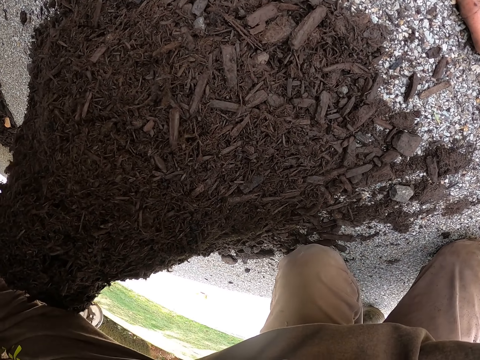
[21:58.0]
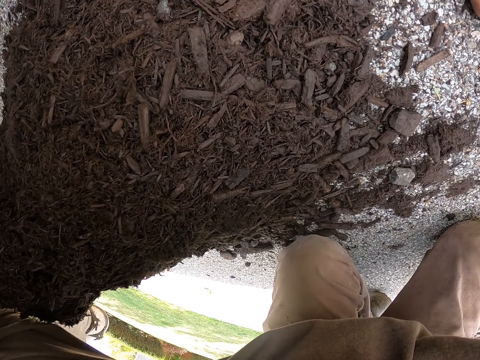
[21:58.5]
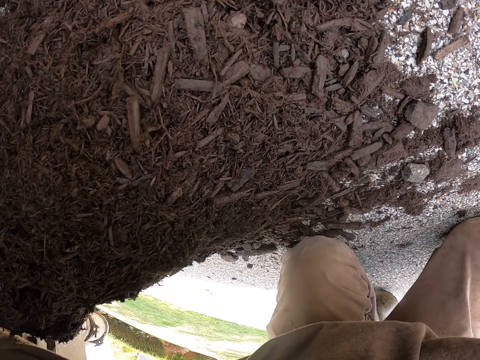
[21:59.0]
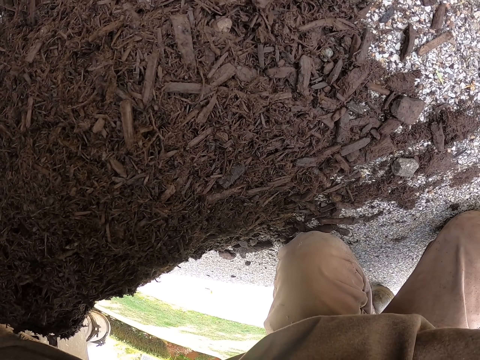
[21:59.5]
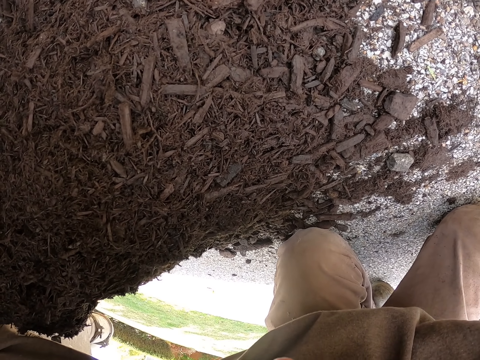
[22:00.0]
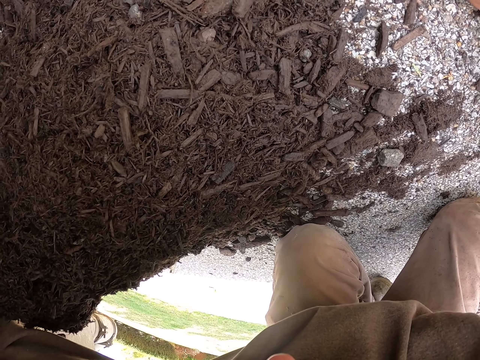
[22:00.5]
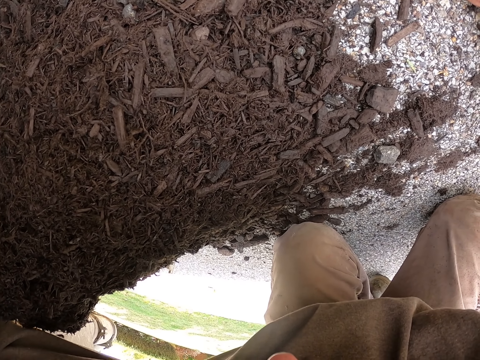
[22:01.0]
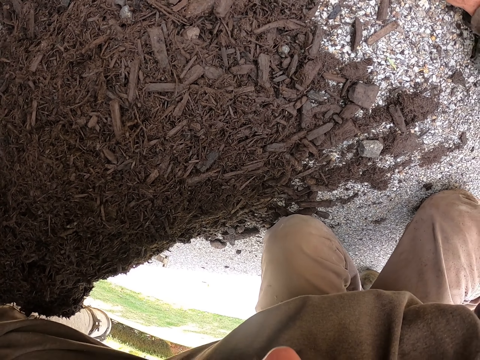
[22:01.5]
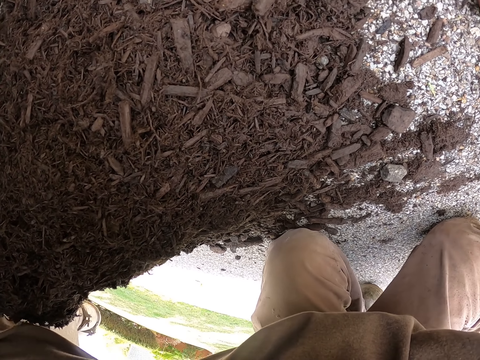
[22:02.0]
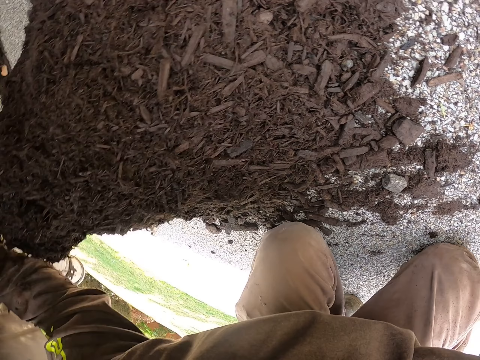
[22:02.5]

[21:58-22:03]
The camera wearer stares at the coal. He removes coal from the vehicle with his hand.

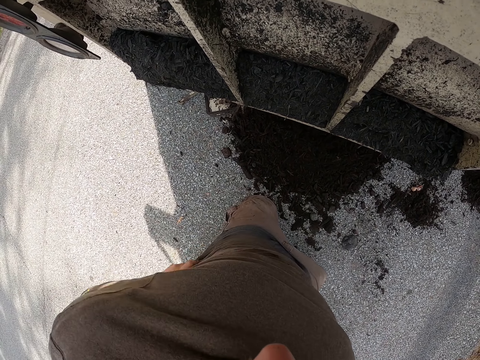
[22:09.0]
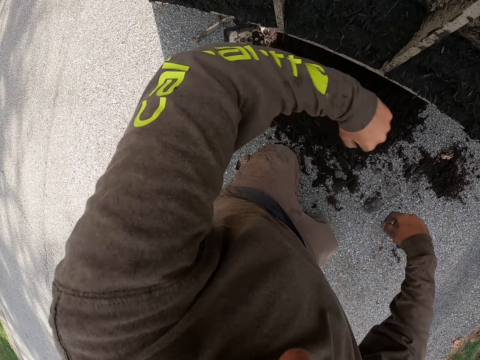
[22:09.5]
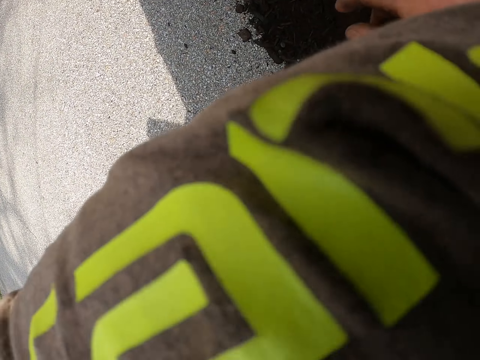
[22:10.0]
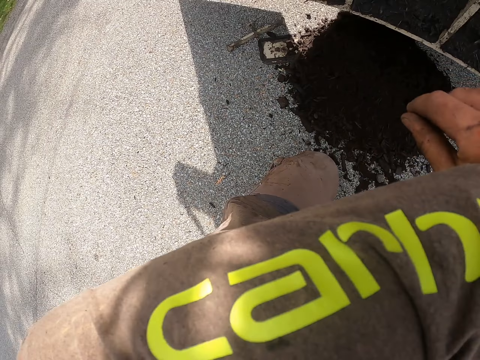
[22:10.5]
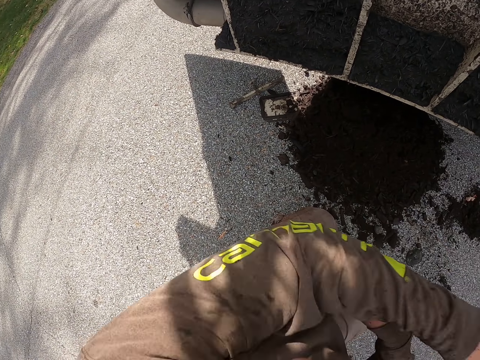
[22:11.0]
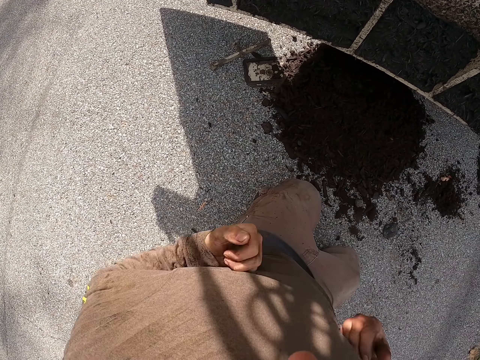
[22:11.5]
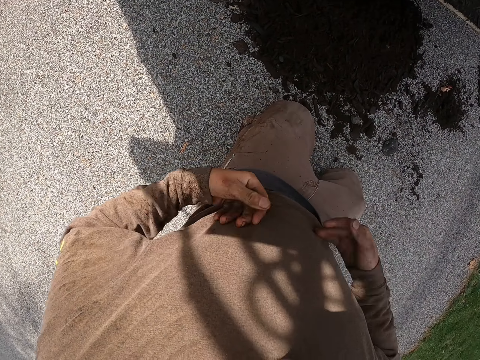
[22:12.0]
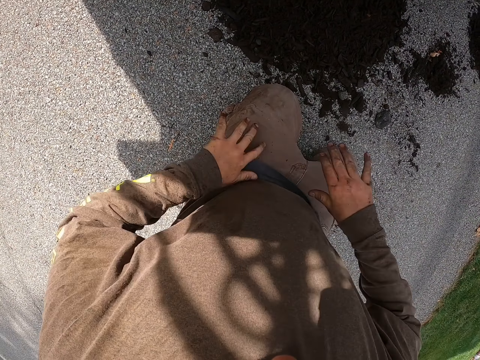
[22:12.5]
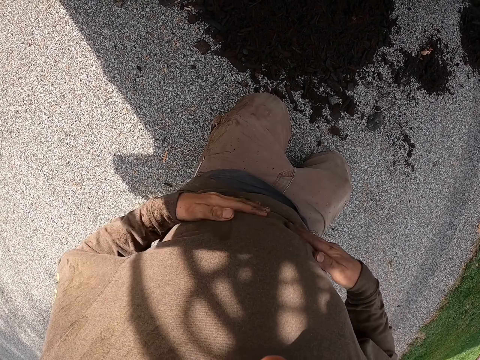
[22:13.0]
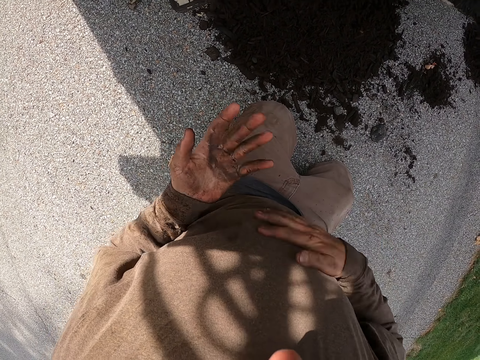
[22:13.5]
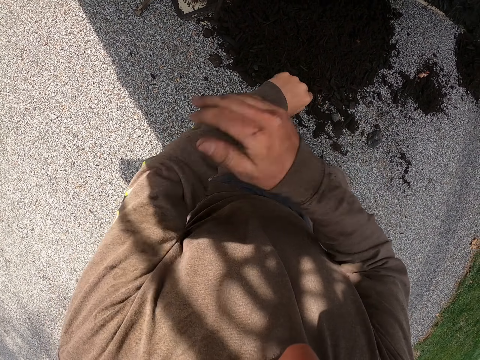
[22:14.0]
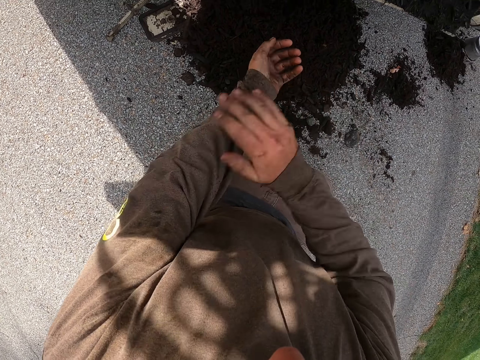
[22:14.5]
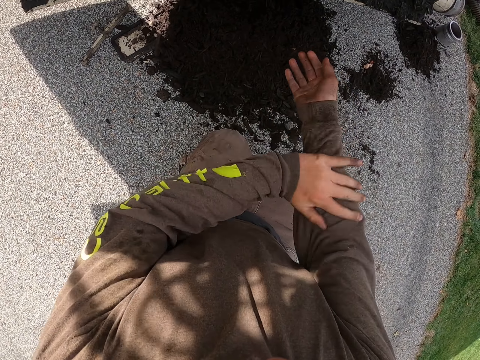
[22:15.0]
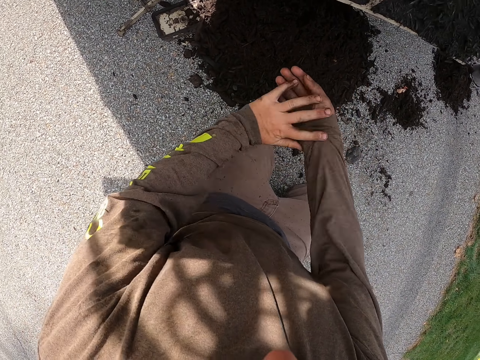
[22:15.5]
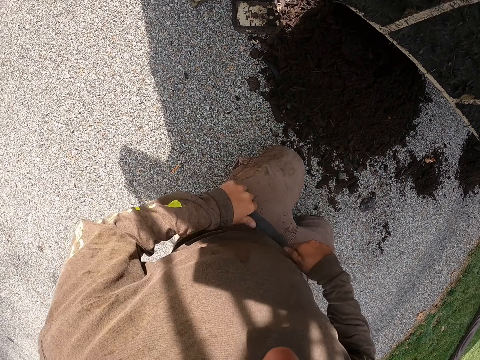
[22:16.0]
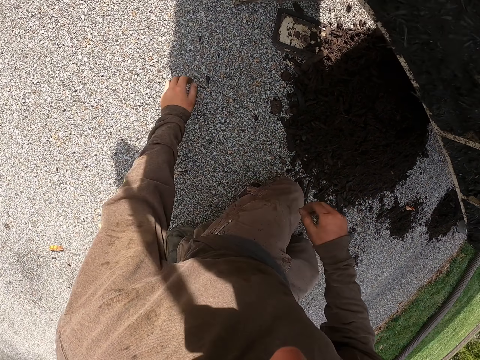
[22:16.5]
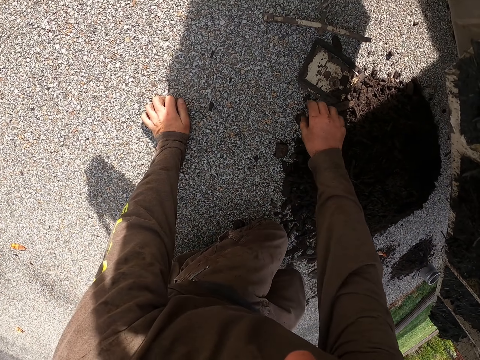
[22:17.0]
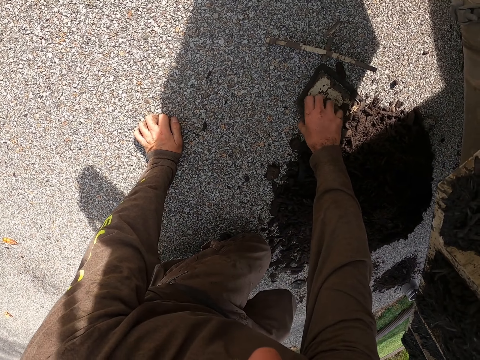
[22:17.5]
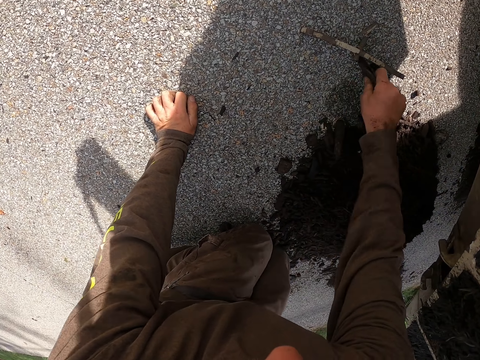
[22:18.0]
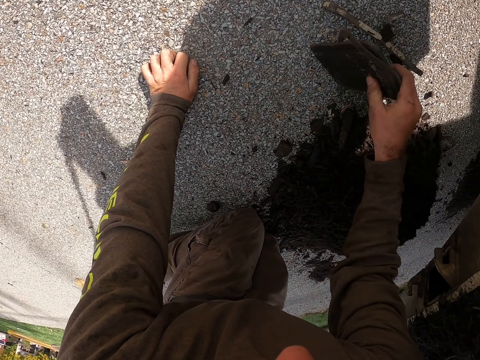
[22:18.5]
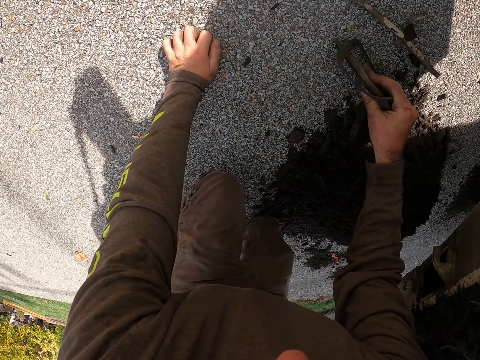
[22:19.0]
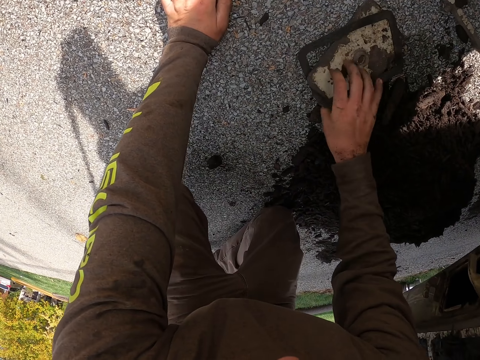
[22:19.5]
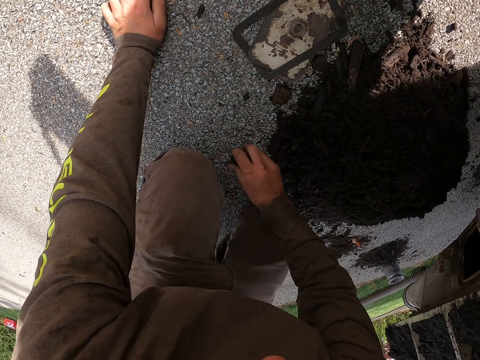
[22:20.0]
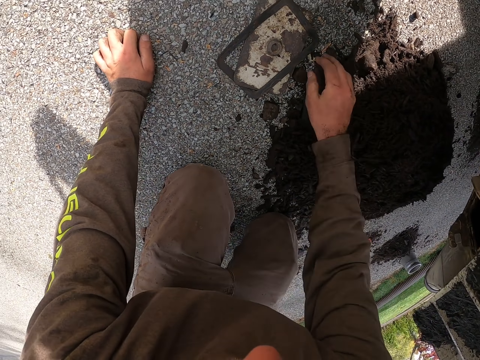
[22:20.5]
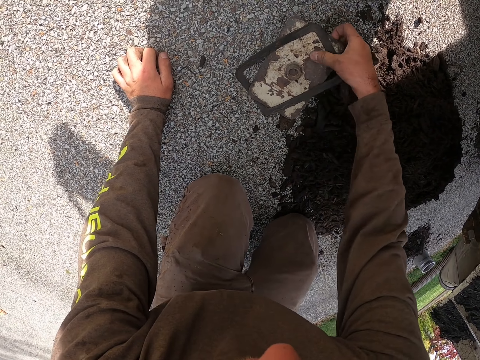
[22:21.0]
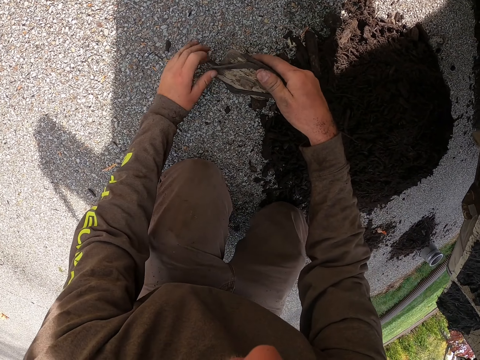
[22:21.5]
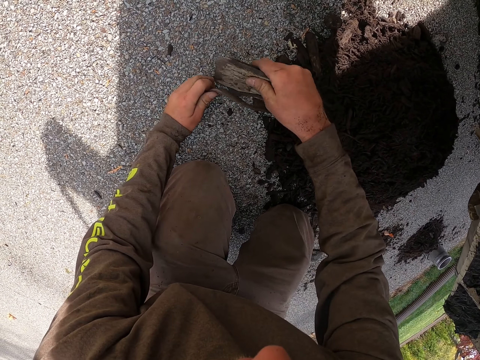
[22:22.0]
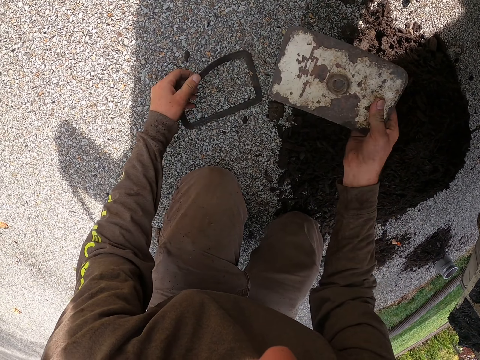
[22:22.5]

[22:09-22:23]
The camera wearer puts a hand up. They wipe their face with a hand. They wipe their hands on the cloth. They pick up a metal from the ground. They place down the metal. They move coal on the ground. They pick up a metal and a rubber.

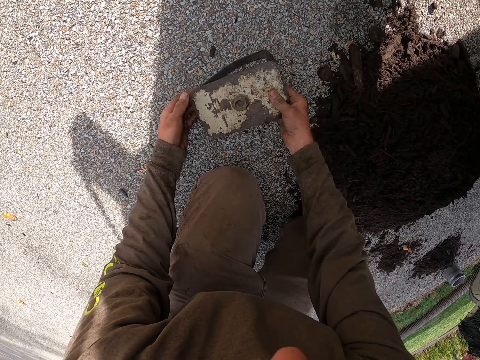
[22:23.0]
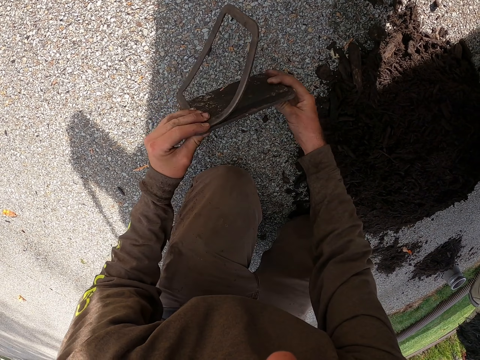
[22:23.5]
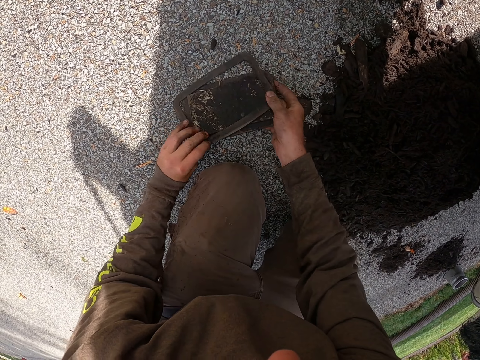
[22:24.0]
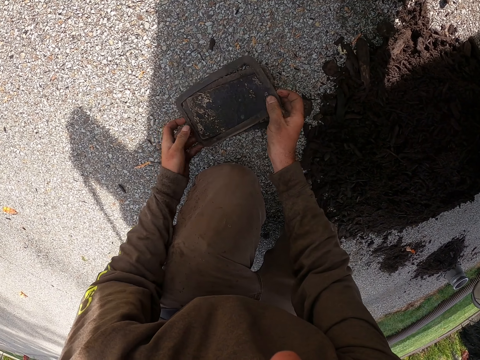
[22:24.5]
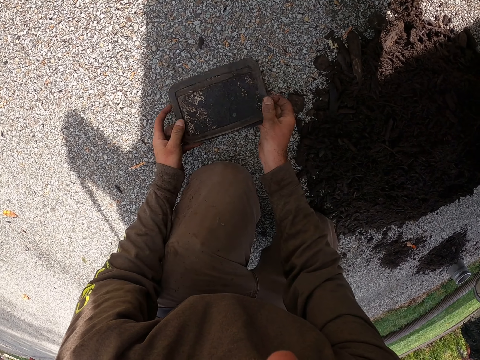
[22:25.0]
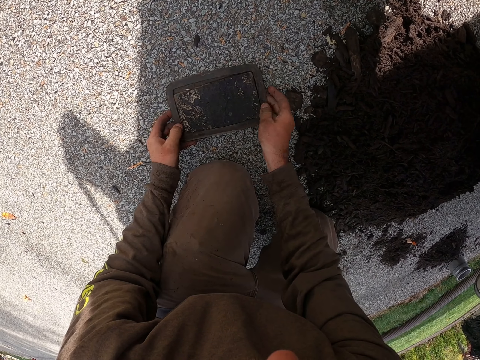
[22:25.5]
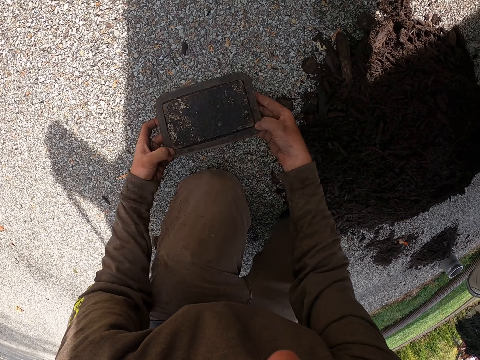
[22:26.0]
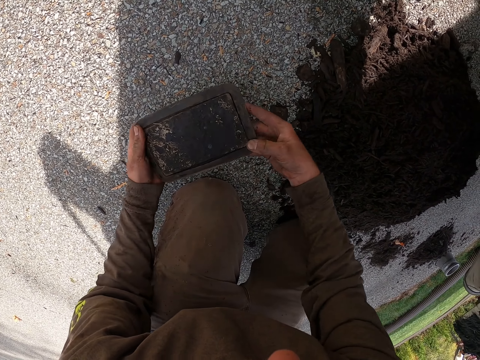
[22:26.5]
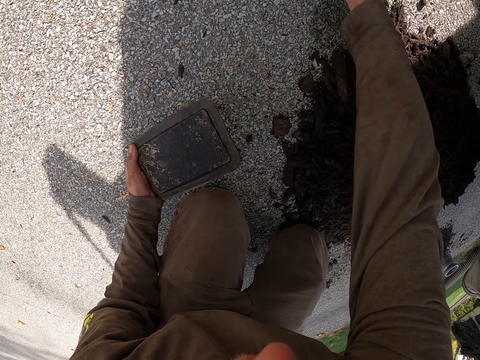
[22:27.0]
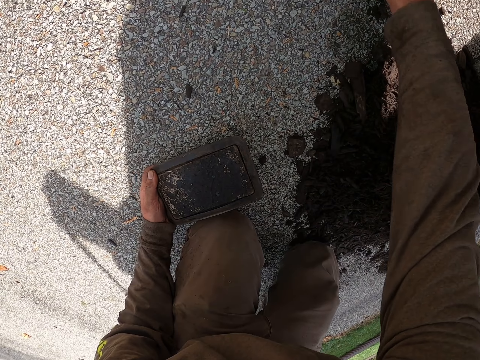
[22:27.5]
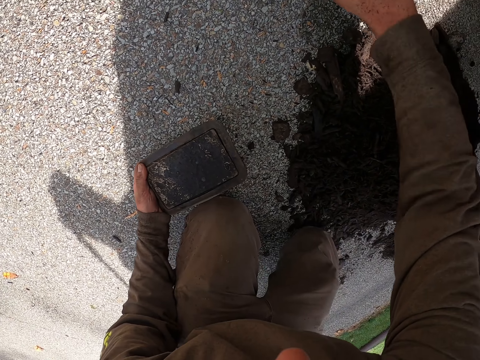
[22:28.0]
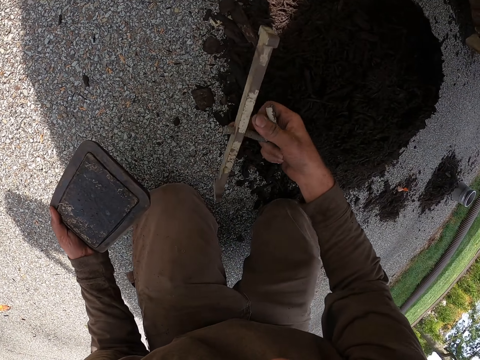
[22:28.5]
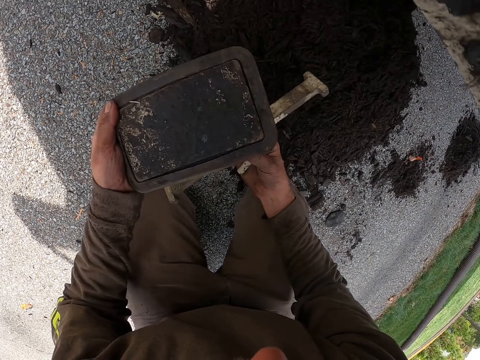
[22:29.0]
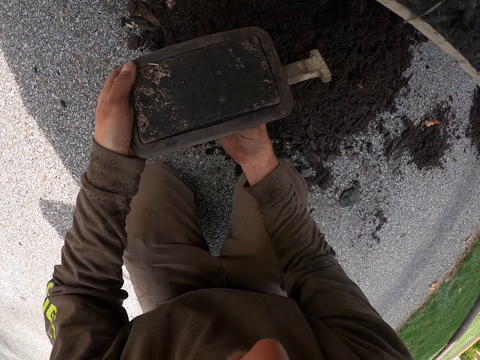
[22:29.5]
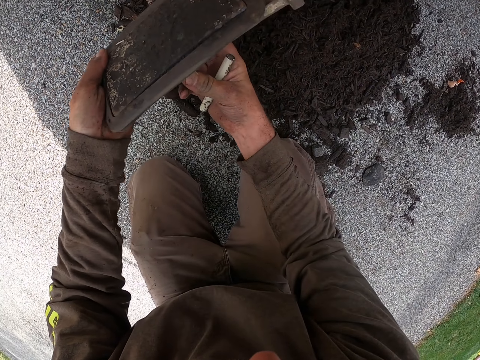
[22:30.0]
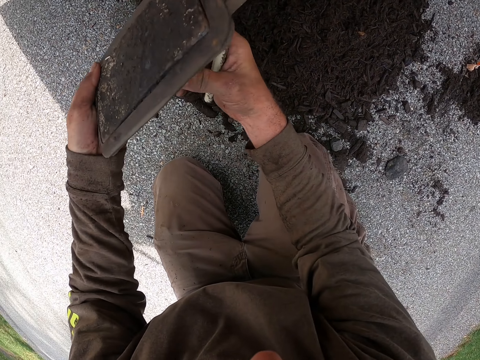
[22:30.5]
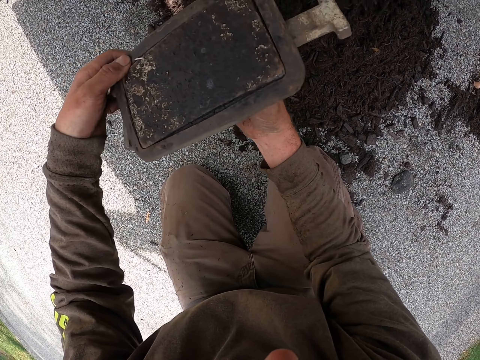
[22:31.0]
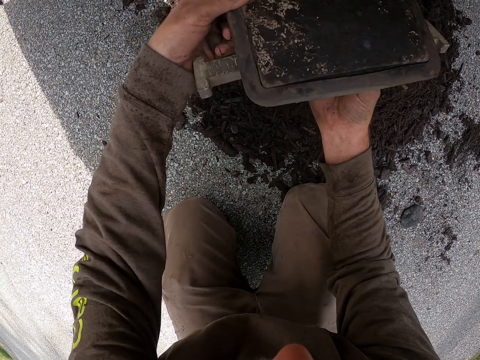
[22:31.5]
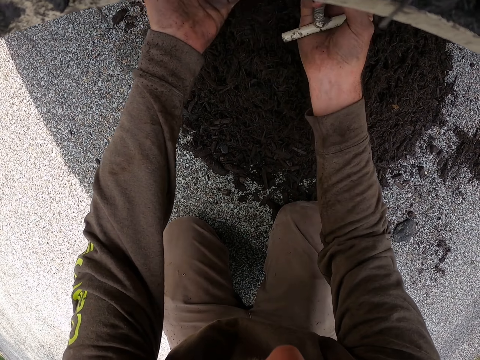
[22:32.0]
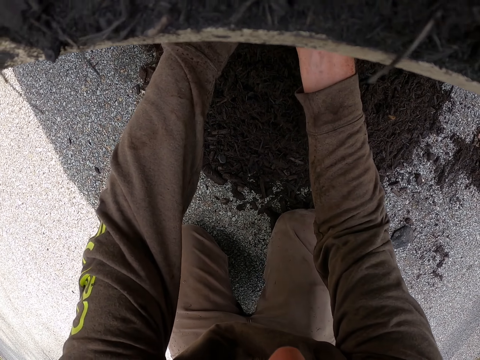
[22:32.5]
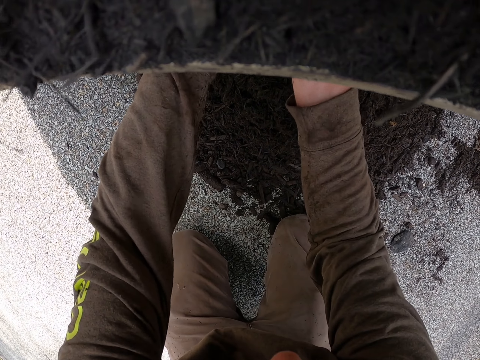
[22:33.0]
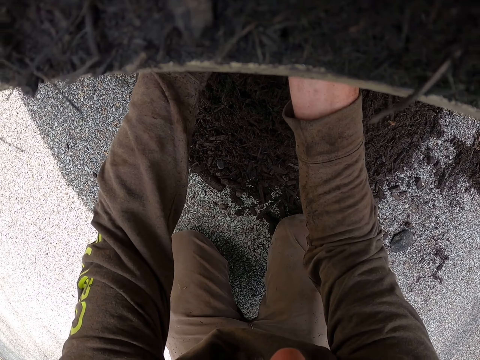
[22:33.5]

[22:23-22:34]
The camera wearer places down a rubber and turns a metal. They fix the string into the metal. They take a metal. They fix the metal on the vehicle.
